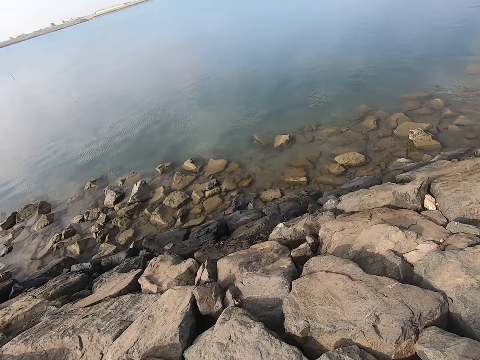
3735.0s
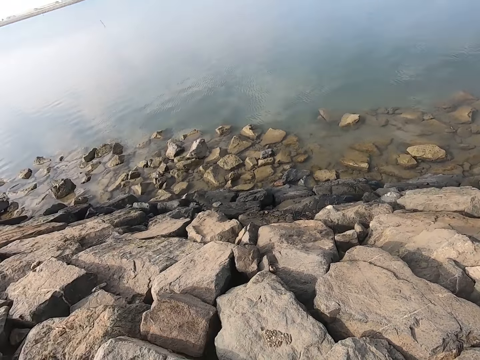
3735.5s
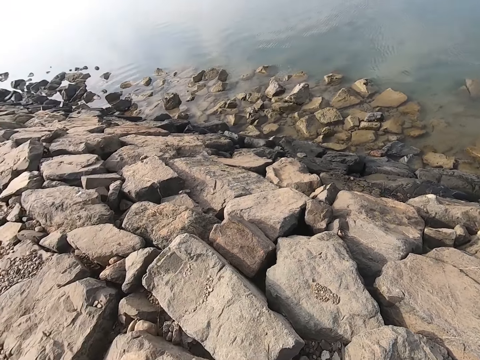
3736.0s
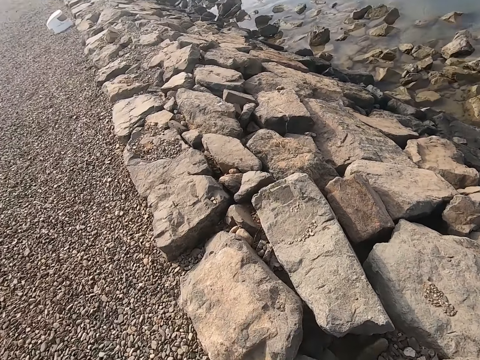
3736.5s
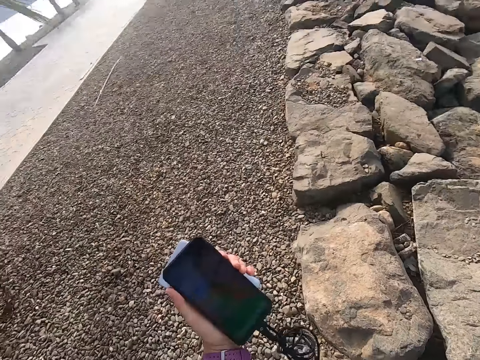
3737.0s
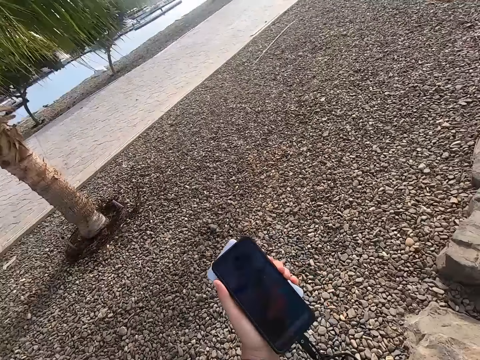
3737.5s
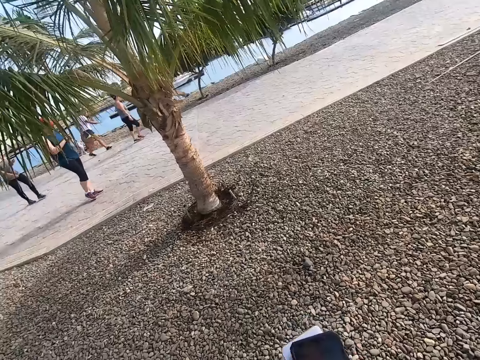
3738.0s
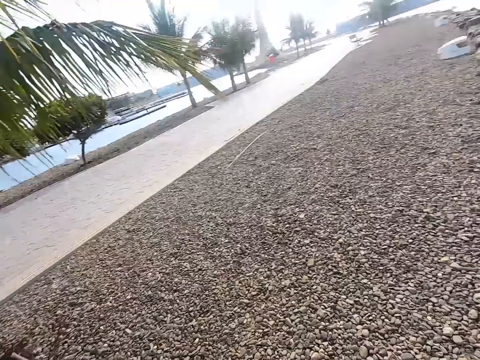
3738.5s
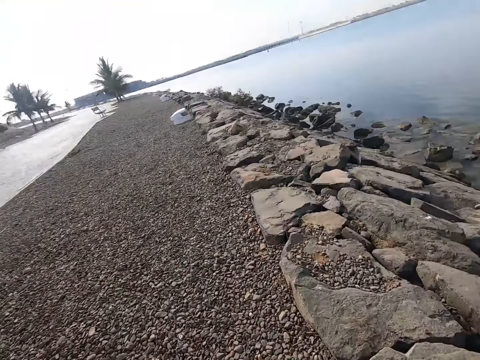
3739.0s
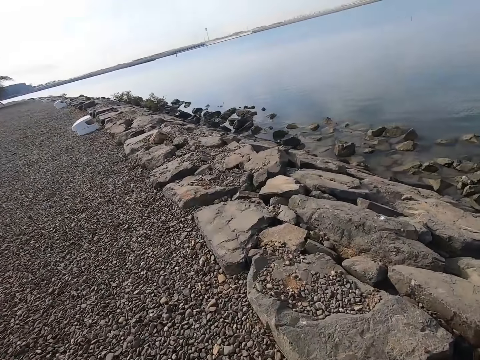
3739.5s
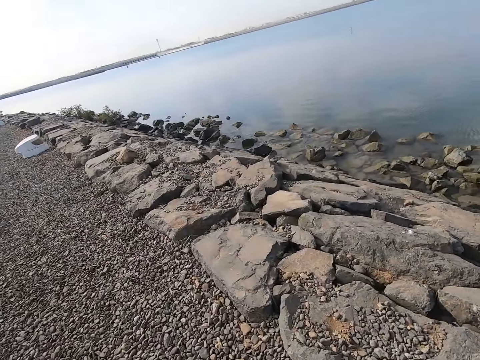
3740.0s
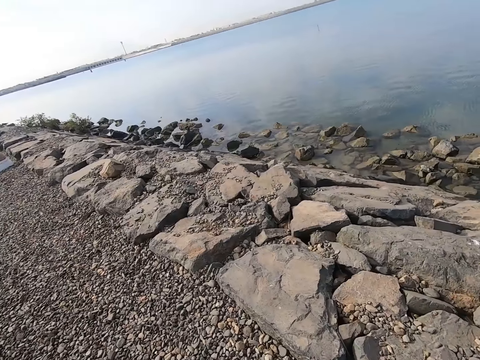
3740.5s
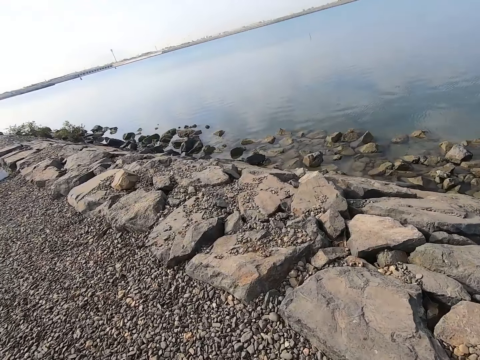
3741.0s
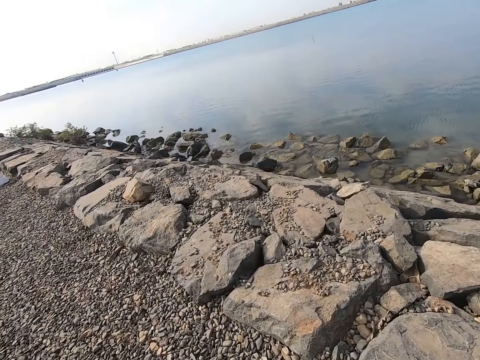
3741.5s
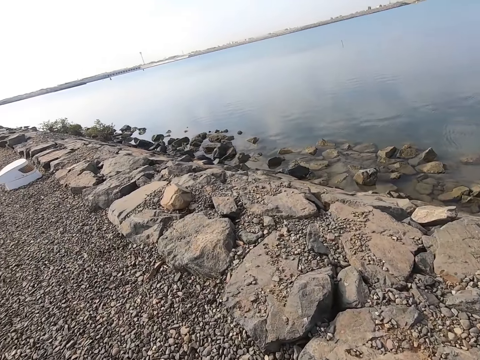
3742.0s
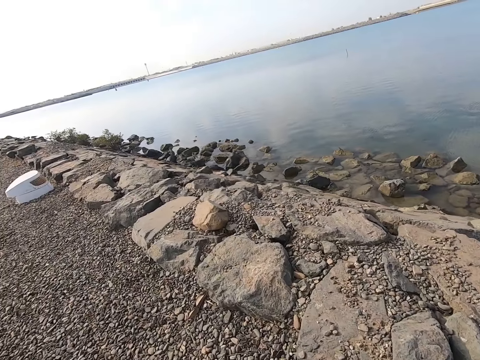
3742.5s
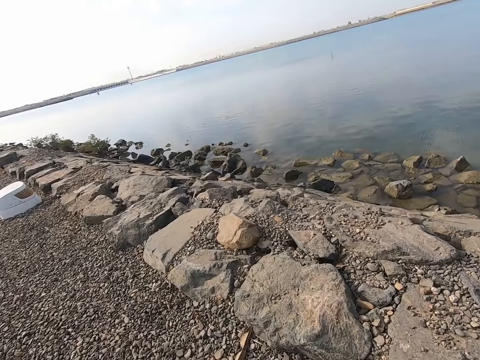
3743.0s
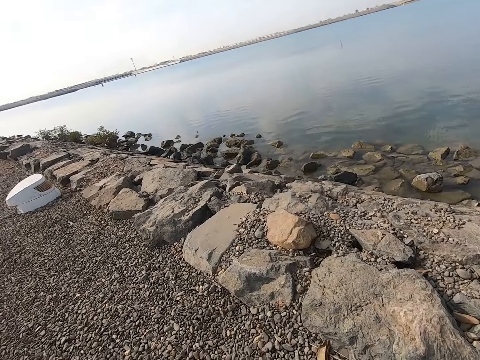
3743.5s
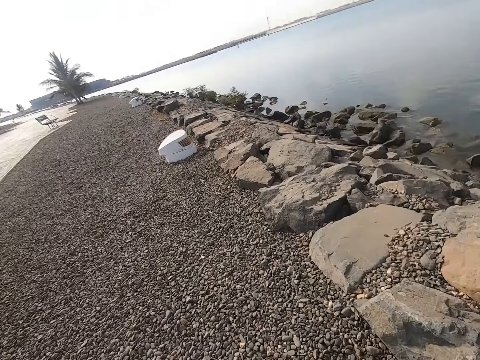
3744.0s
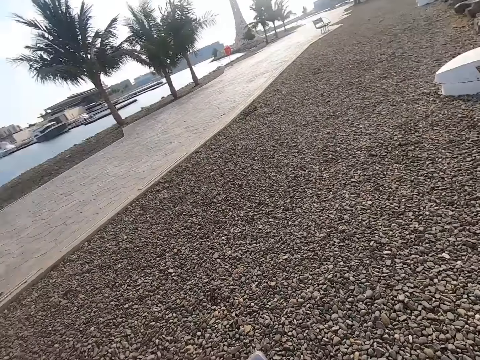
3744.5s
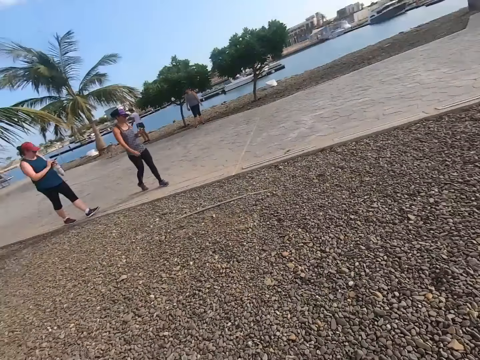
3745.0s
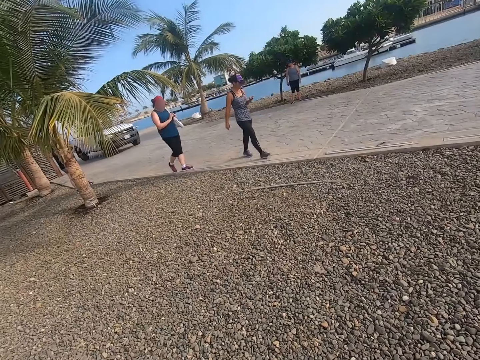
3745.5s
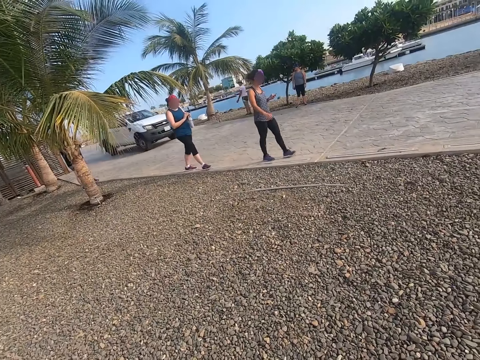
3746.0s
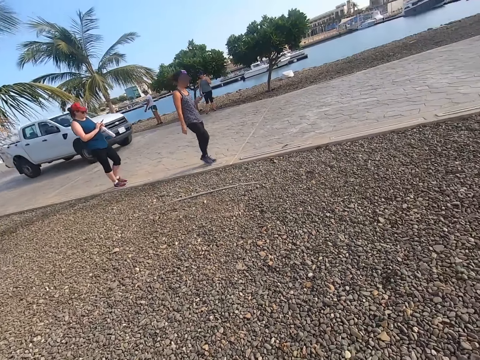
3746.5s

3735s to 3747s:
The camera wearer turns. They walk around. They turn.

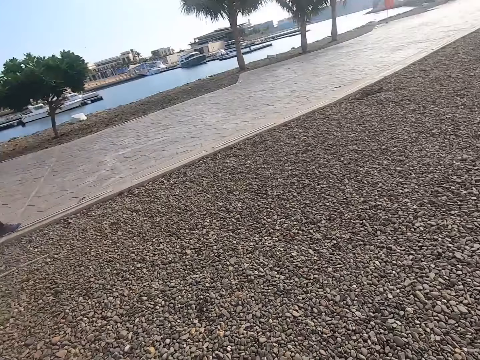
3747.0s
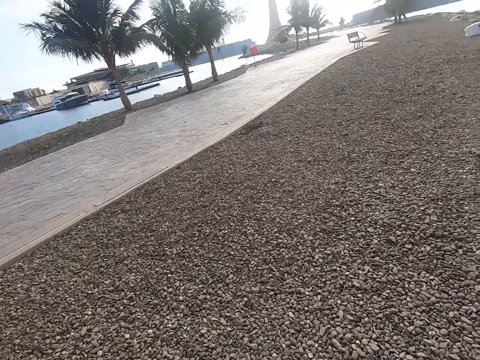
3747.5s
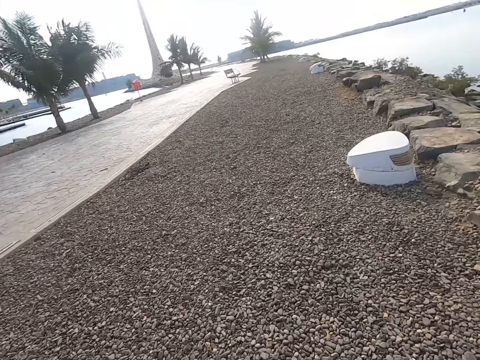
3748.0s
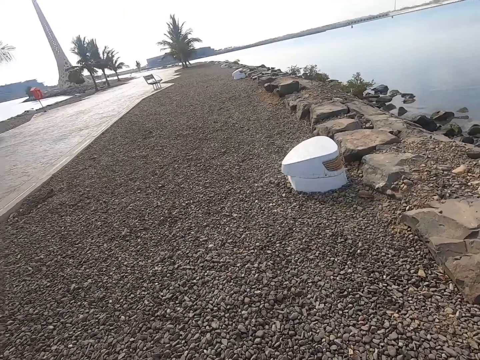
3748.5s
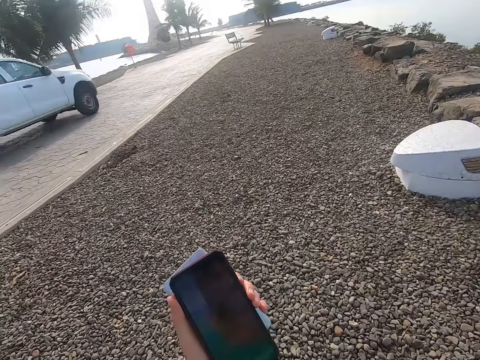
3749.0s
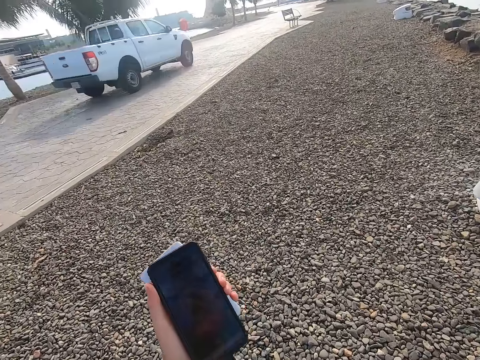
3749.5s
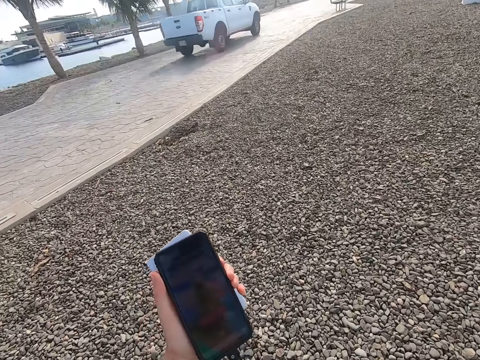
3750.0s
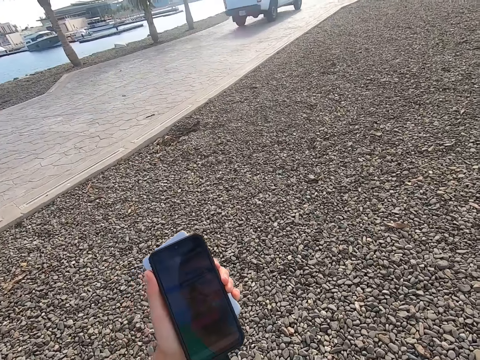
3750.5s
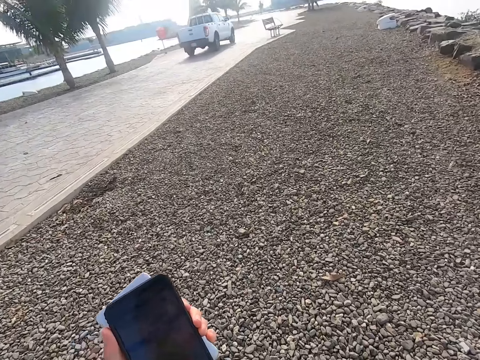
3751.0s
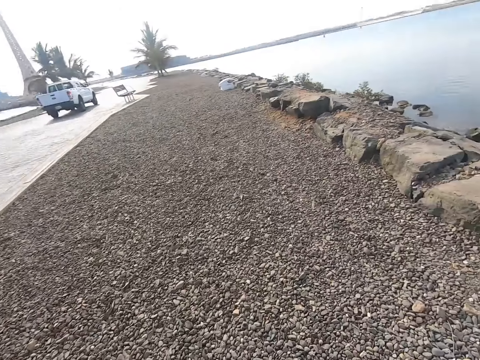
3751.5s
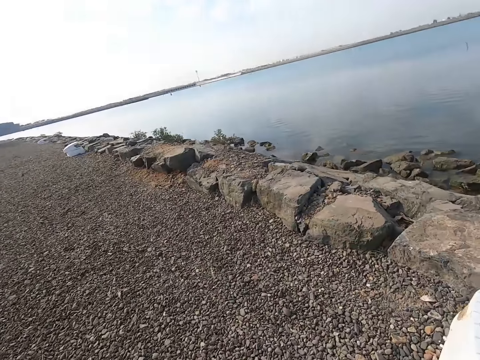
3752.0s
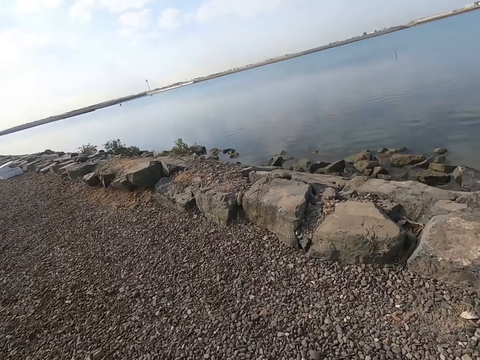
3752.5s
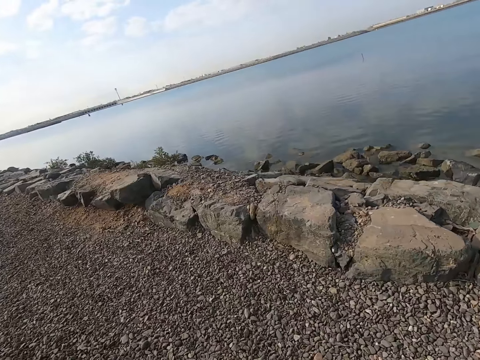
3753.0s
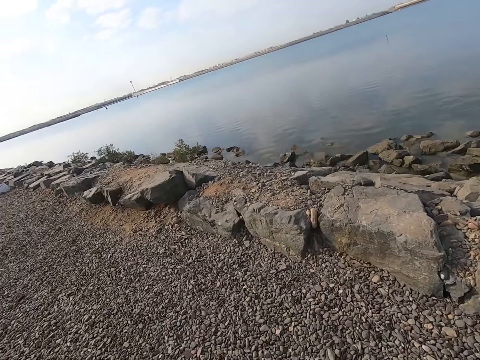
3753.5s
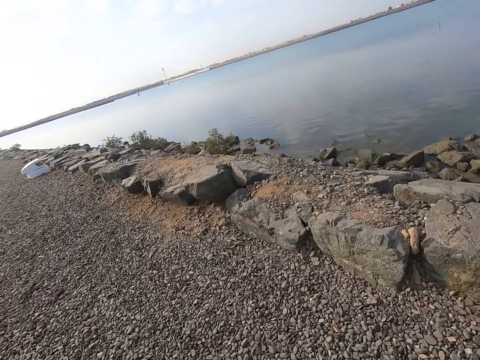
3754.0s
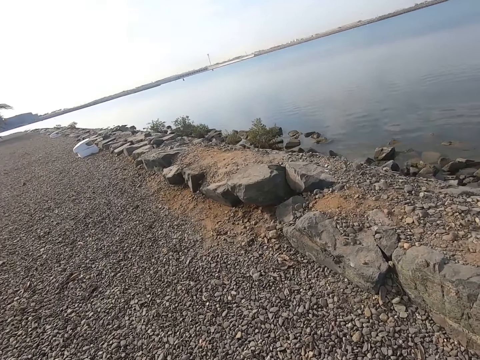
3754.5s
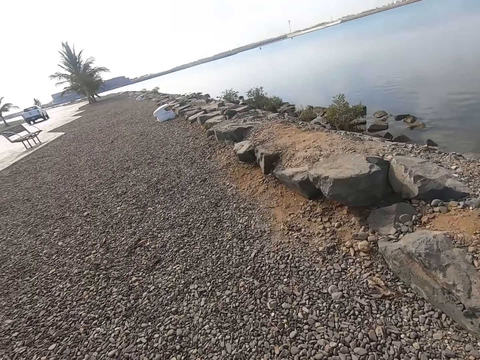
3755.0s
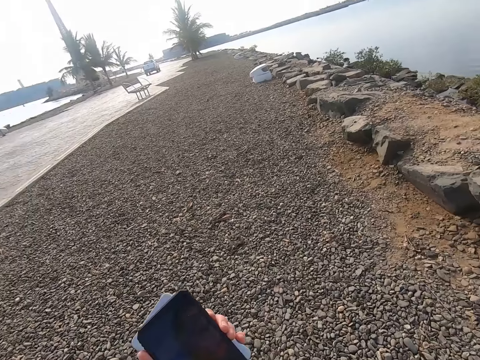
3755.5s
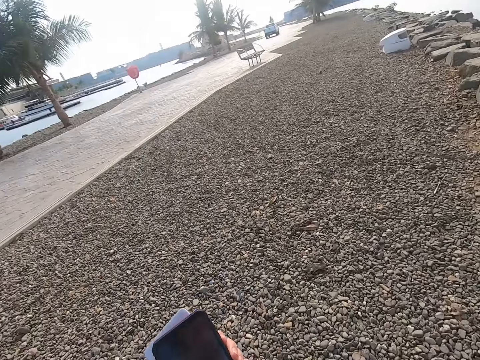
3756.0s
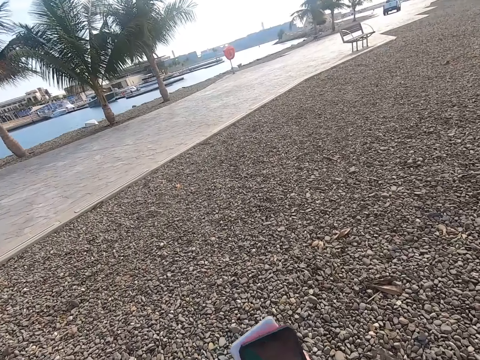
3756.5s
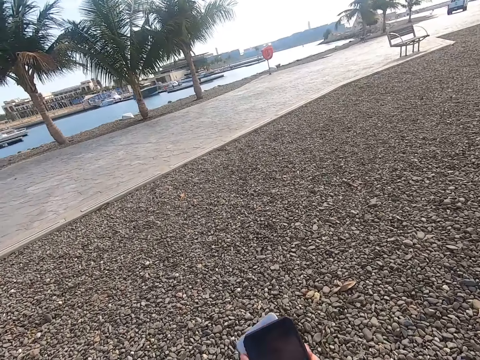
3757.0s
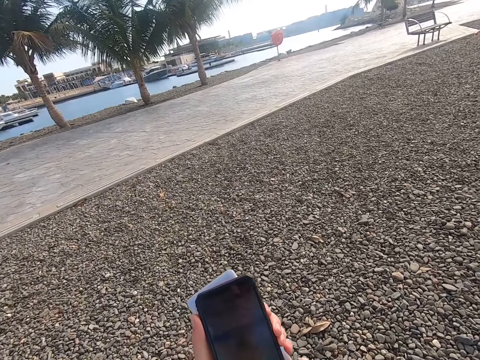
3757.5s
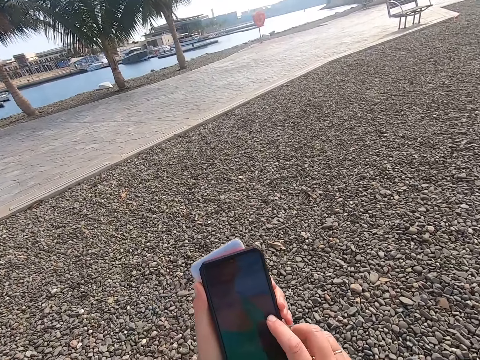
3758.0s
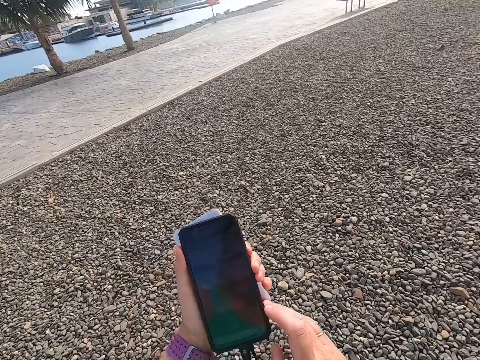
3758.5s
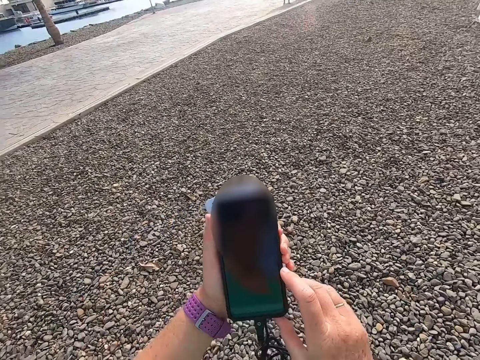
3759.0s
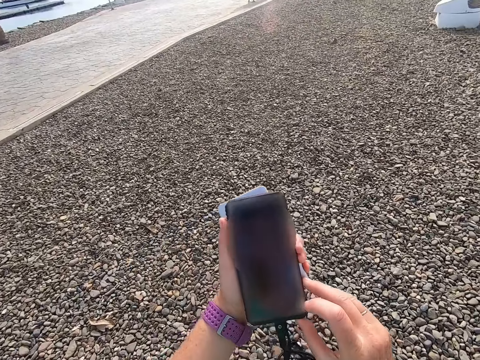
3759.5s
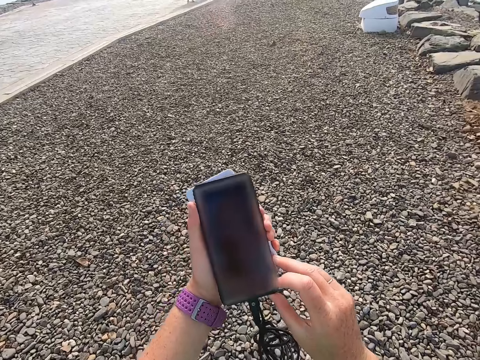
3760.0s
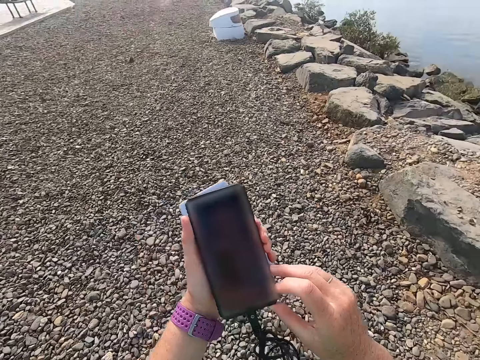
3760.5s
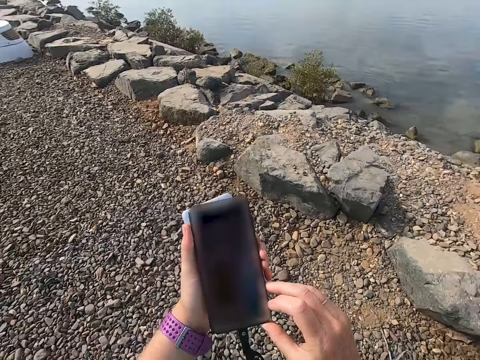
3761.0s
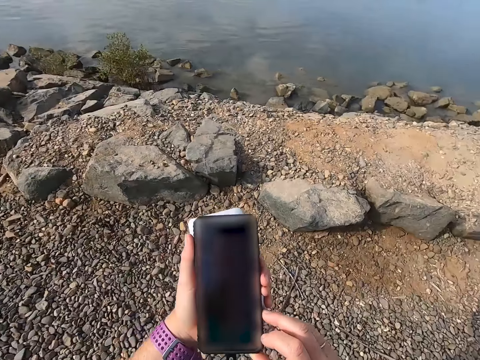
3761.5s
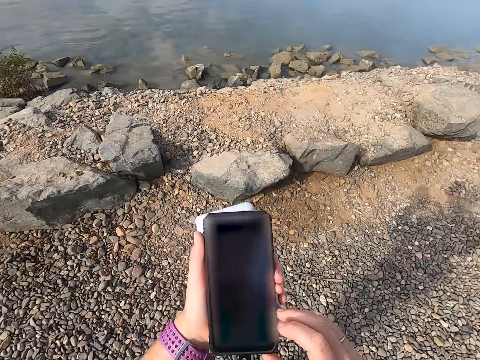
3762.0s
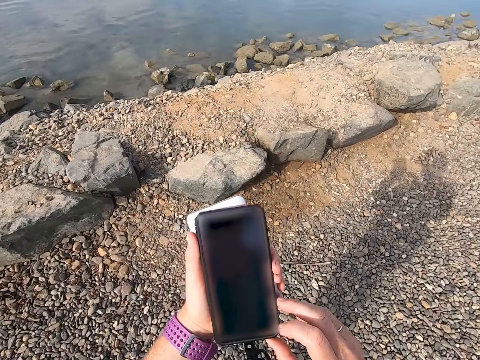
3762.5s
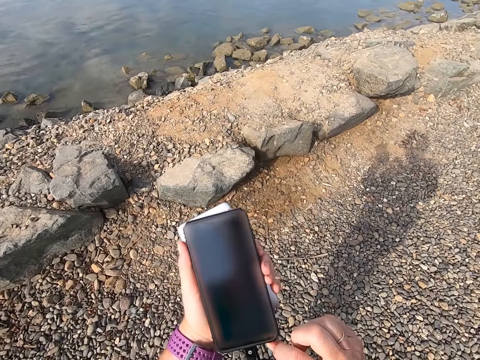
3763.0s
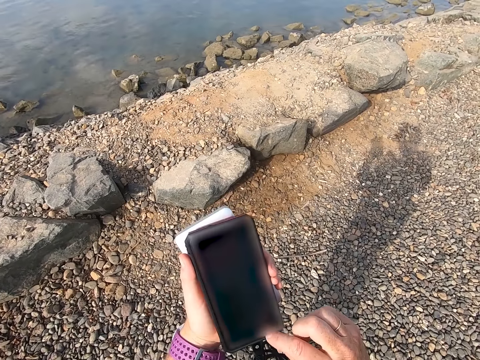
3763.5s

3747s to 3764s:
The camera wearer walks around. They stare at a phone. They play a game on the cell phone. They walk around. They stare at the phone. They operate the phone.
